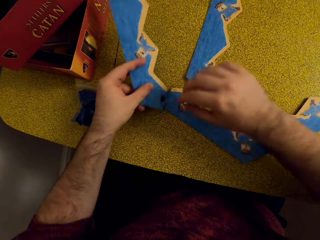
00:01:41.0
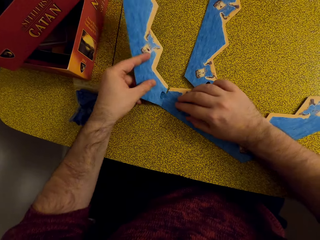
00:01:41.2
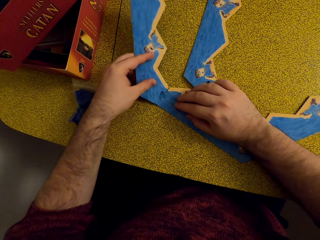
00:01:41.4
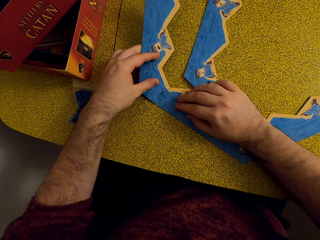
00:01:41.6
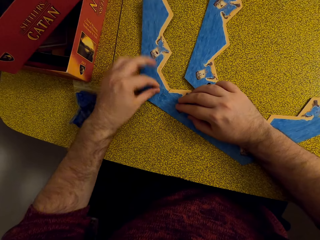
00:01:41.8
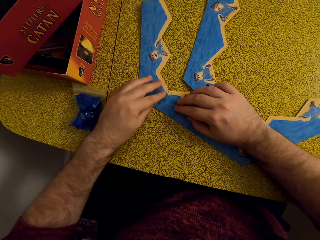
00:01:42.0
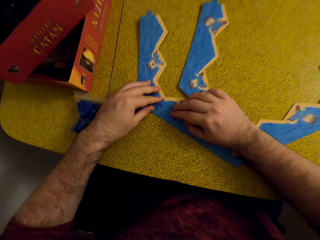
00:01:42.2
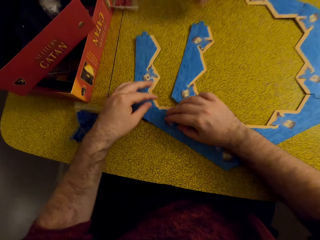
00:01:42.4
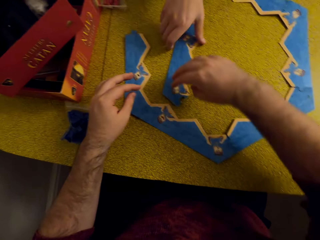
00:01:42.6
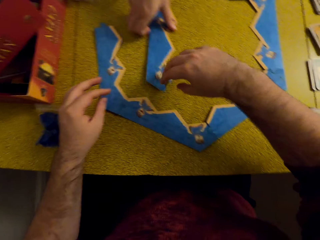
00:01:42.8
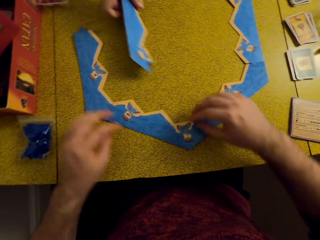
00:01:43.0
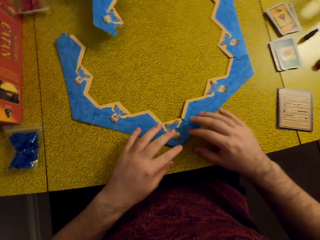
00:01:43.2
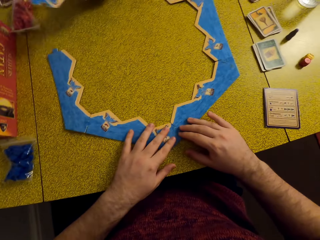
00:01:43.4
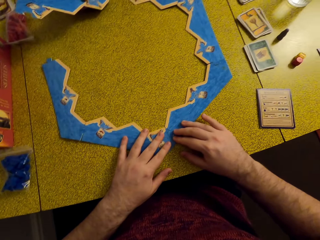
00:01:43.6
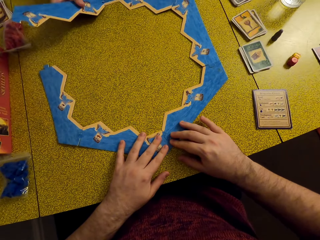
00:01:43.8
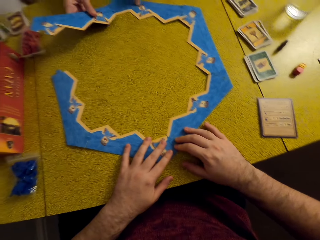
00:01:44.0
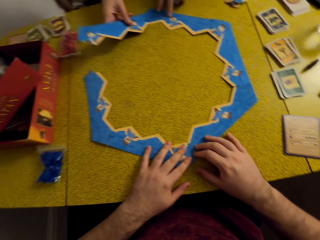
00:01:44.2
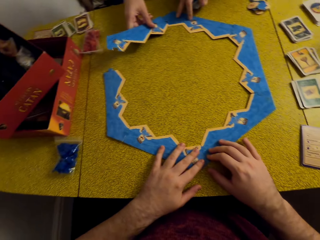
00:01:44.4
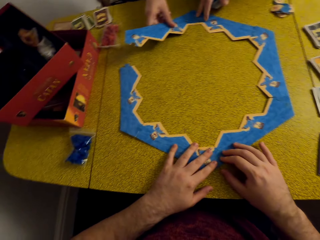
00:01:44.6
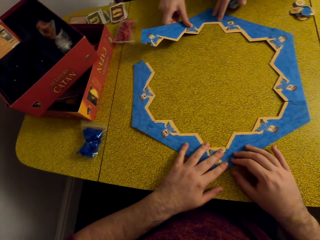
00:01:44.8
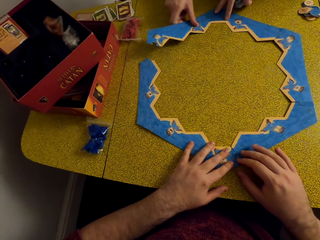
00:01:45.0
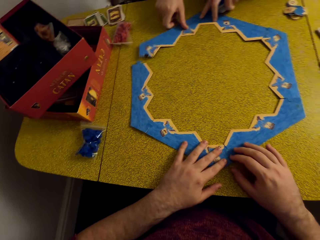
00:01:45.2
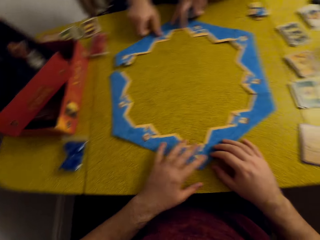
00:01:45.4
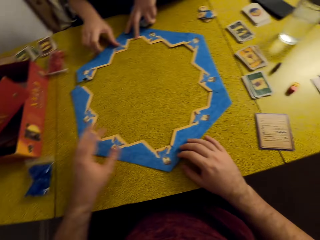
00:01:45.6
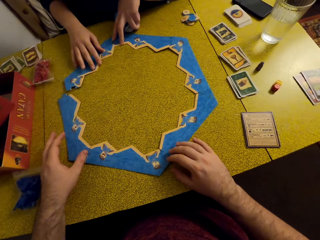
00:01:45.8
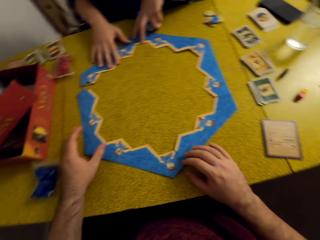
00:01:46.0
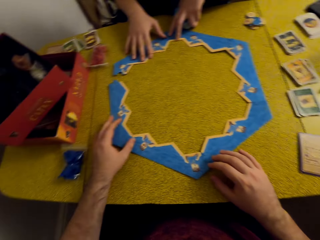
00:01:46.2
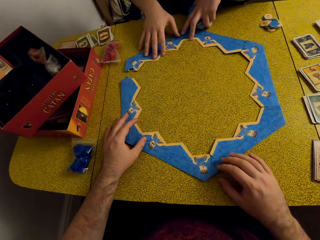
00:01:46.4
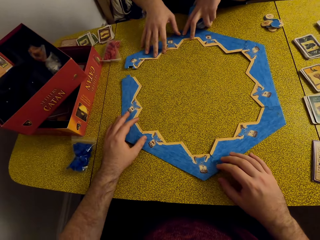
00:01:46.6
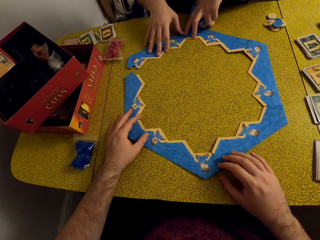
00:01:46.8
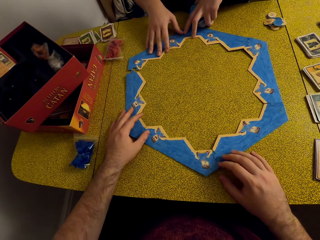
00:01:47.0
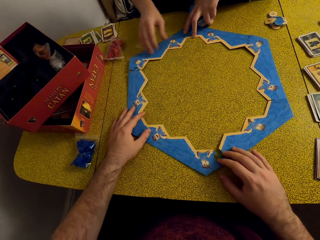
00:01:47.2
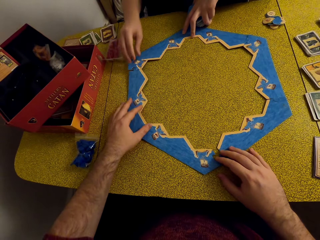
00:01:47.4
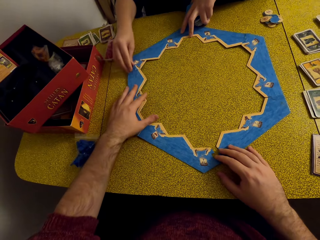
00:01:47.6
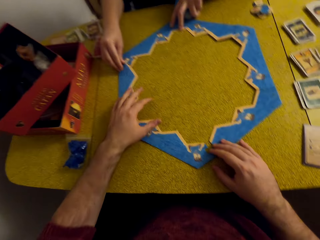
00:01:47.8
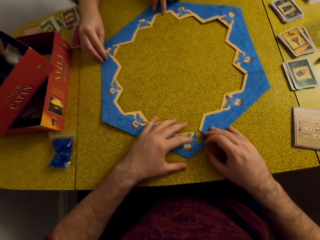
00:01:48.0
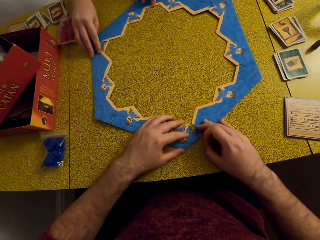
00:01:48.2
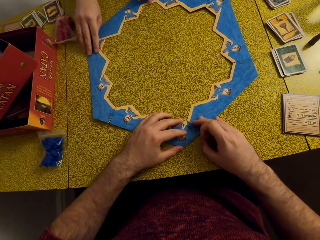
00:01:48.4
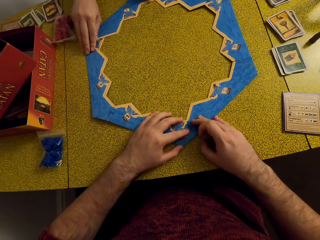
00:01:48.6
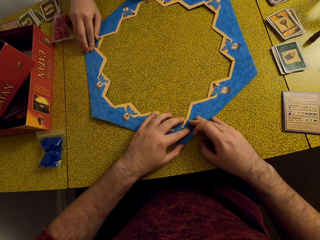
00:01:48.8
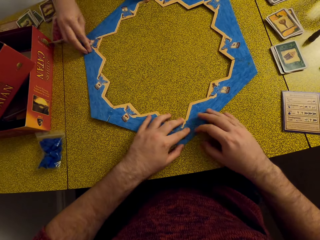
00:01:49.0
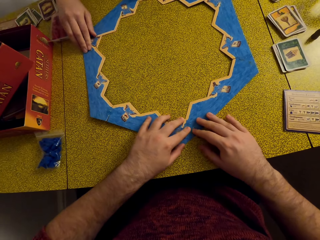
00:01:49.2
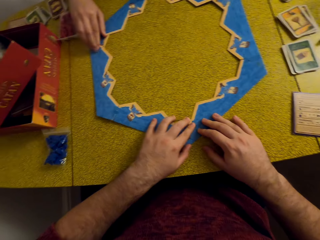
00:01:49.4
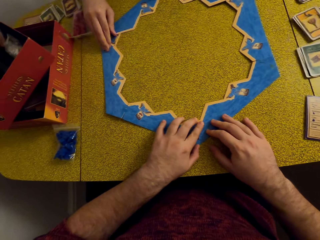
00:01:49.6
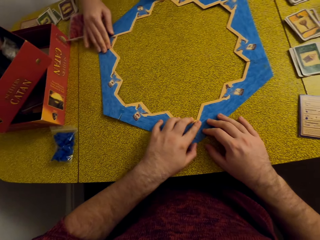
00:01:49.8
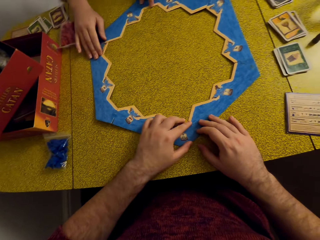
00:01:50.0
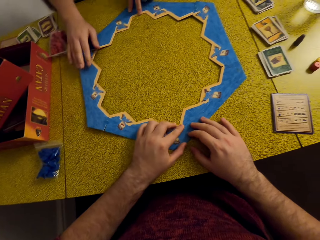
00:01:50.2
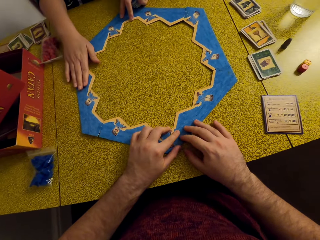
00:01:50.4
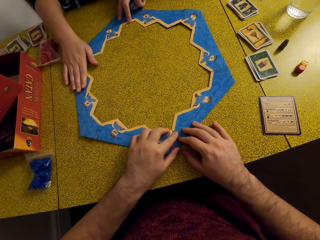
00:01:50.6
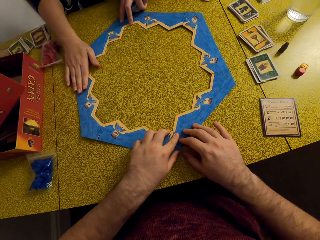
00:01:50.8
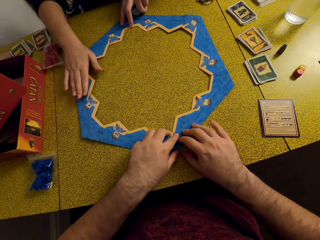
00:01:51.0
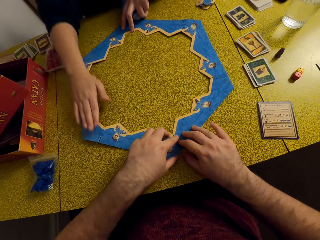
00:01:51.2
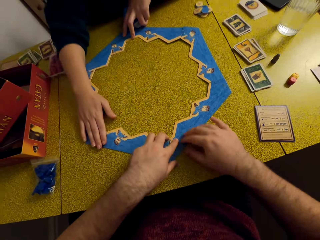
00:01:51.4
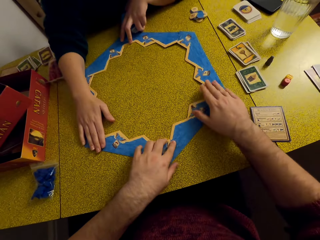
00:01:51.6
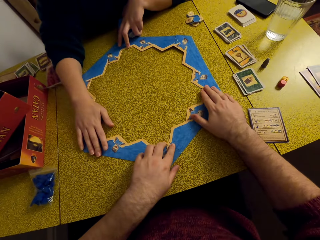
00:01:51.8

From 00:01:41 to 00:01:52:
The camera wearer places a board piece in his left hand. He joins the pieces together. He talks to a woman. The woman picks up the puzzle piece. The woman arranges the sea frame piece. The woman joins the pieces together with the camera wearer. The woman talks to the camera wearer.

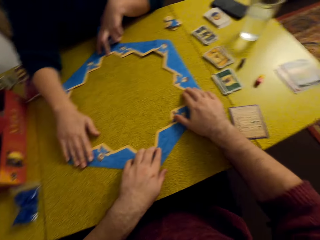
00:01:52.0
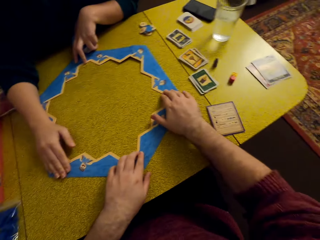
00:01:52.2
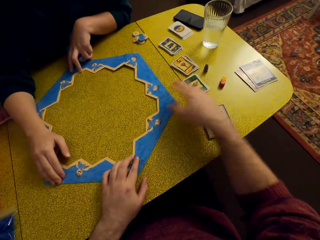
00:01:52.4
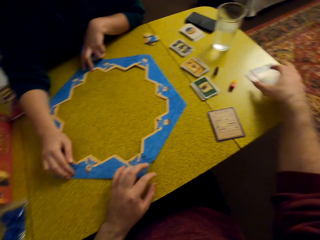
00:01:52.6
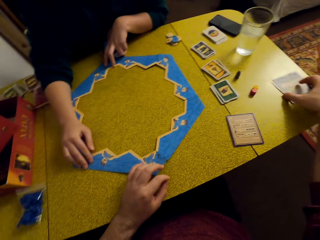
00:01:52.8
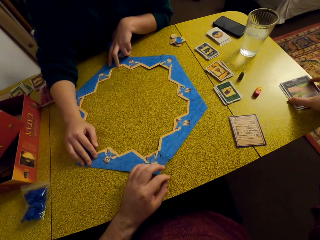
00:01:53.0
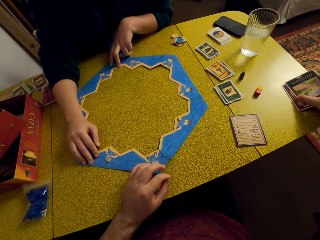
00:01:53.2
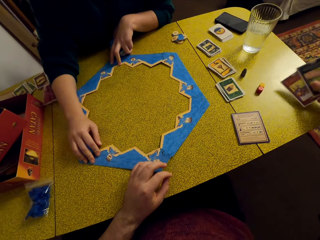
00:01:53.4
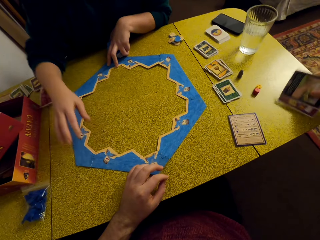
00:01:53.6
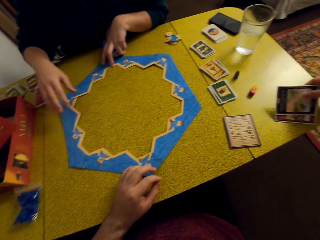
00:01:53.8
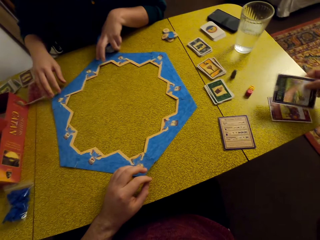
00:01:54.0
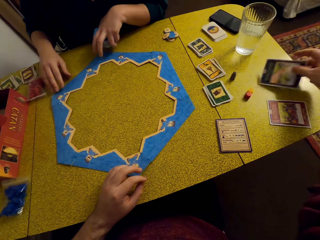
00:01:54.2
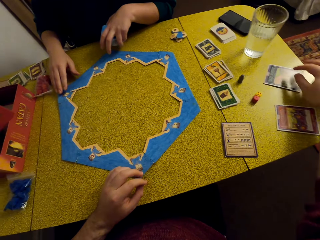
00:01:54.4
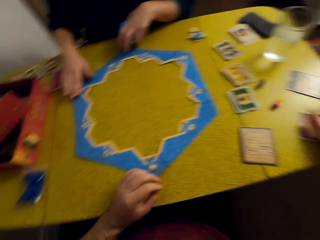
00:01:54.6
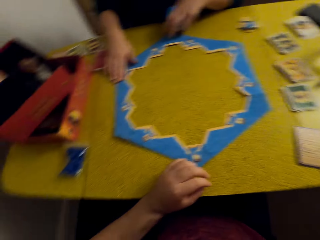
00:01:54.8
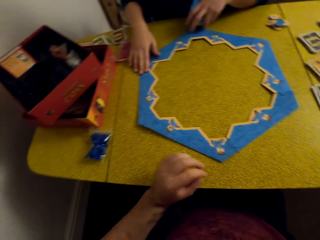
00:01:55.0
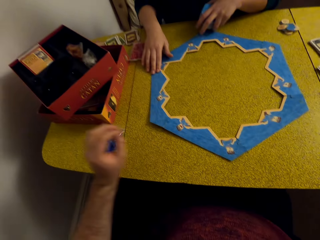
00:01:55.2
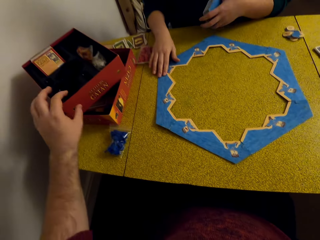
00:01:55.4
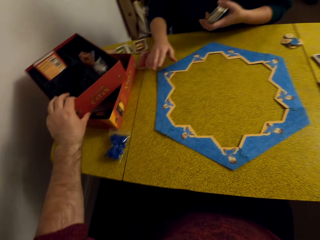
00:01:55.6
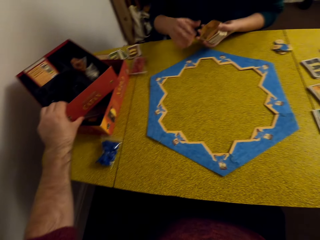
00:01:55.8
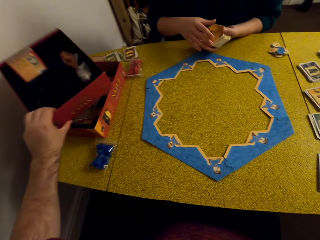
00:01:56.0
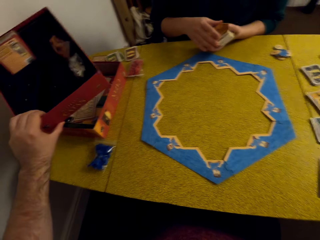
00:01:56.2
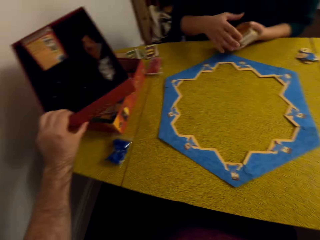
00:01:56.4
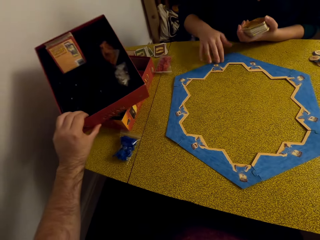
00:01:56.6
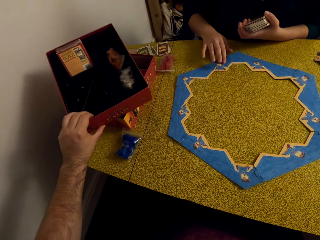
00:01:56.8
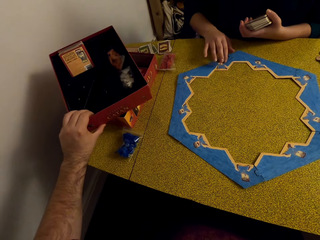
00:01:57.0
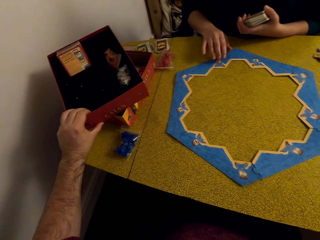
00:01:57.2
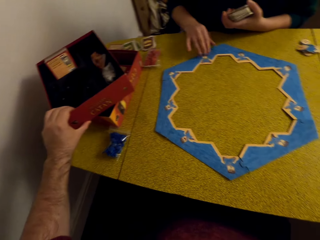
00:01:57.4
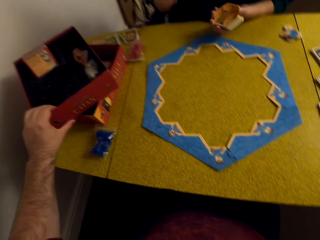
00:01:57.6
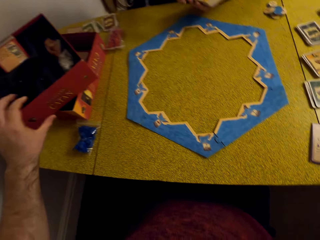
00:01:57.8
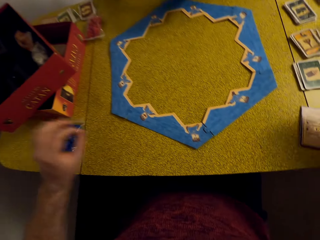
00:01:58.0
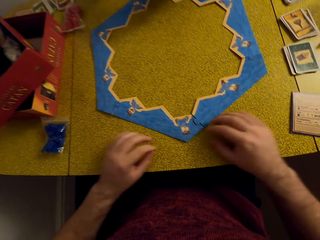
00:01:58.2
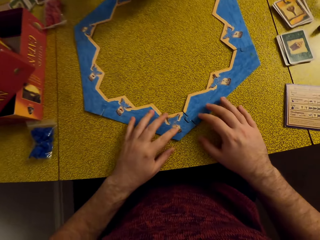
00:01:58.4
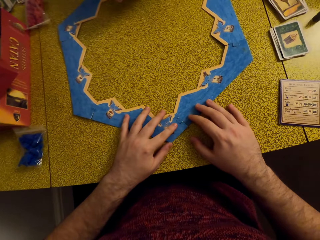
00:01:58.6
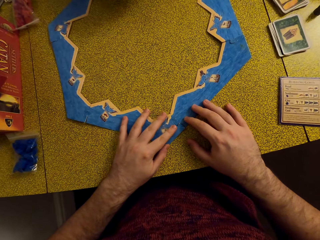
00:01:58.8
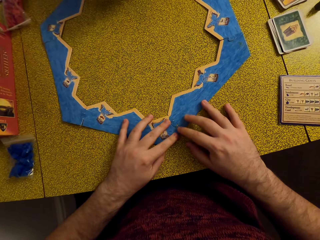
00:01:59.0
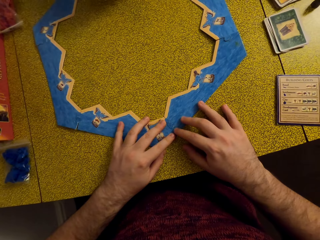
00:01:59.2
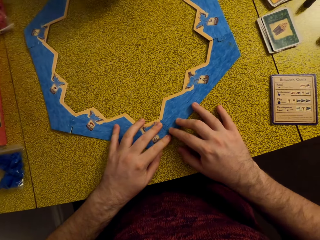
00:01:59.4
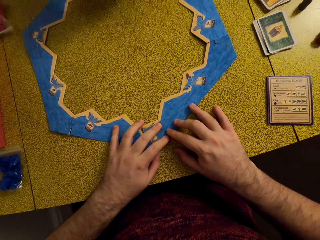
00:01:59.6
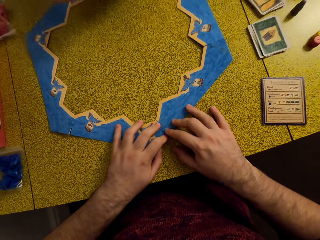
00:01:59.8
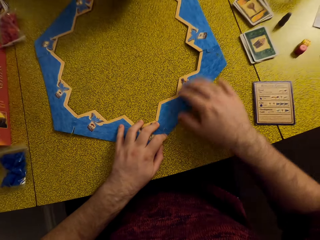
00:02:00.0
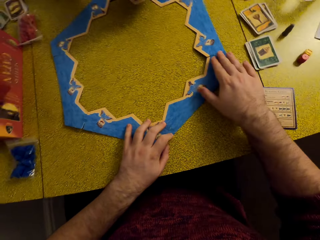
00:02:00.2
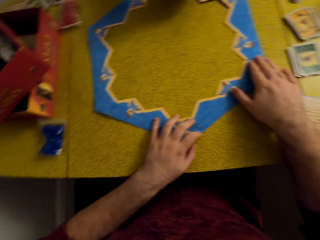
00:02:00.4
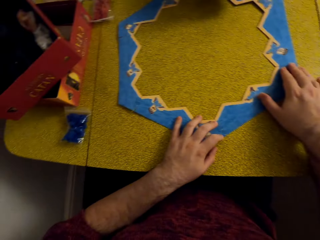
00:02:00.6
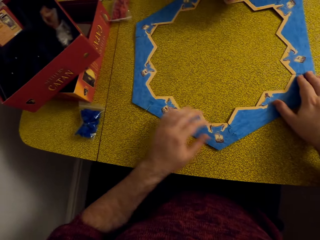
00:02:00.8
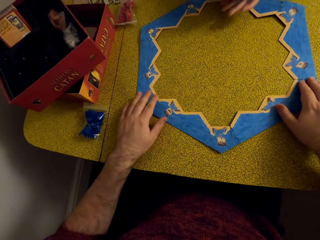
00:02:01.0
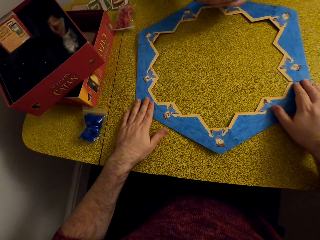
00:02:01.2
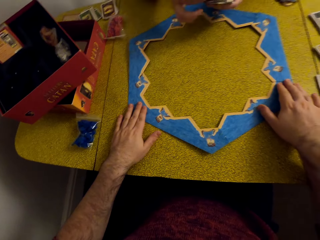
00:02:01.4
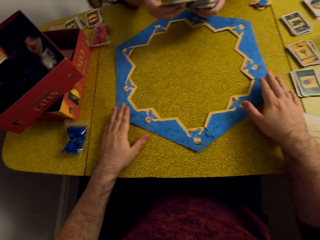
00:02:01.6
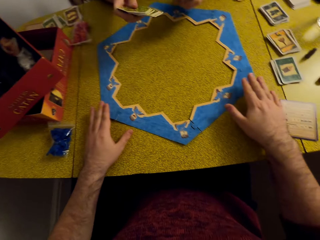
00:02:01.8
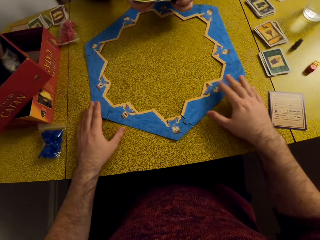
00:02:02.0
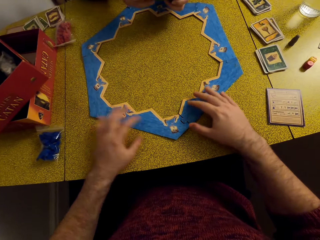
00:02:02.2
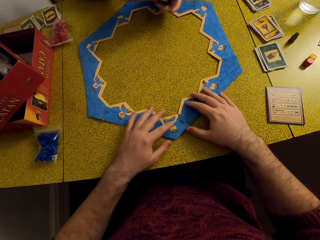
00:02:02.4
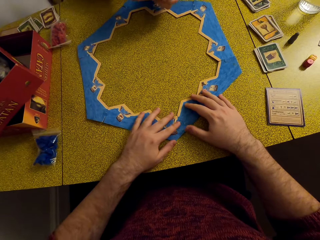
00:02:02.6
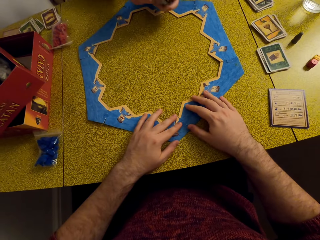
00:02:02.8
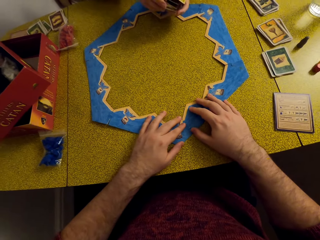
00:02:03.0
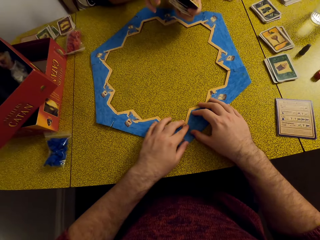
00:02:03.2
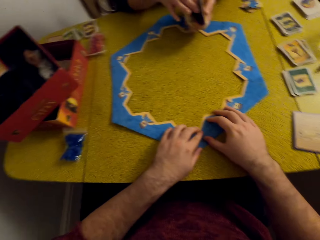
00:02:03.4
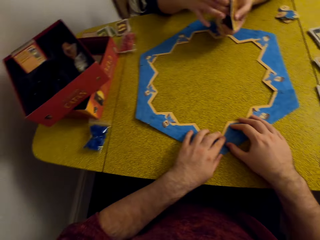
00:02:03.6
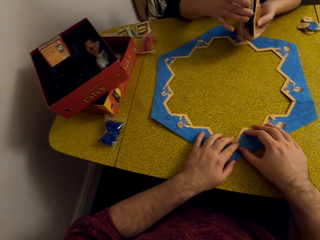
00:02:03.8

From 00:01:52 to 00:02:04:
The camera wearer picks up the cards and separates the cards. They pick up the box. A woman talks to the camera wearer. The camera wearer places the box on top of another box. They join the pieces together. The woman shuffles the cards.
